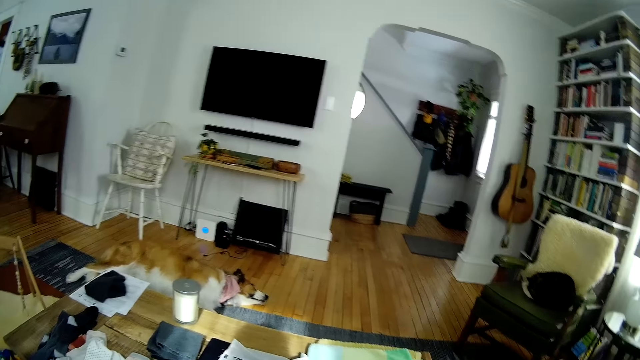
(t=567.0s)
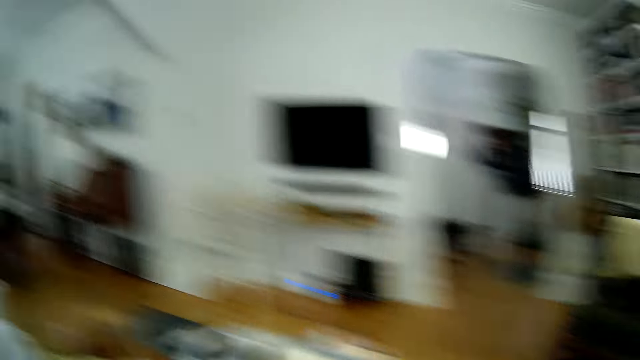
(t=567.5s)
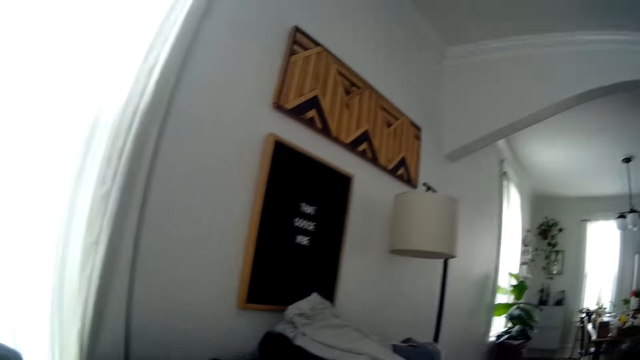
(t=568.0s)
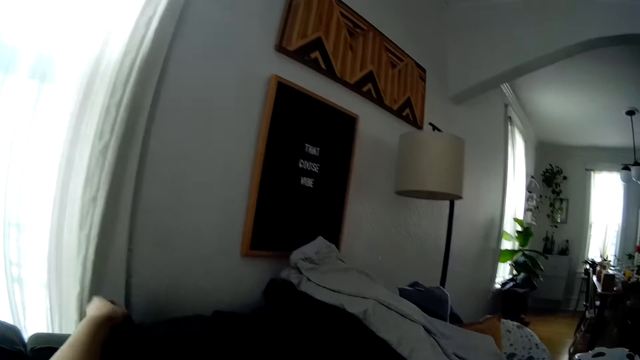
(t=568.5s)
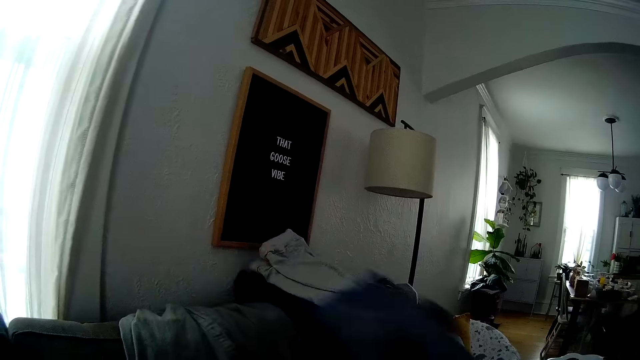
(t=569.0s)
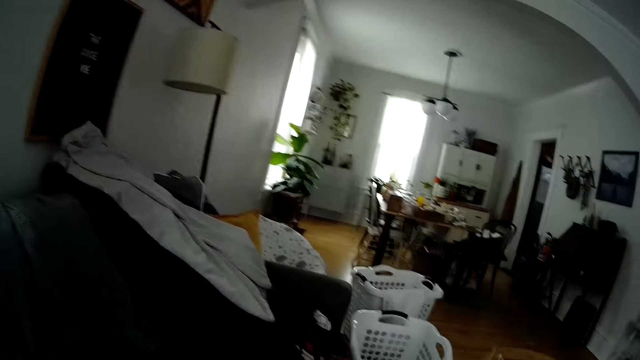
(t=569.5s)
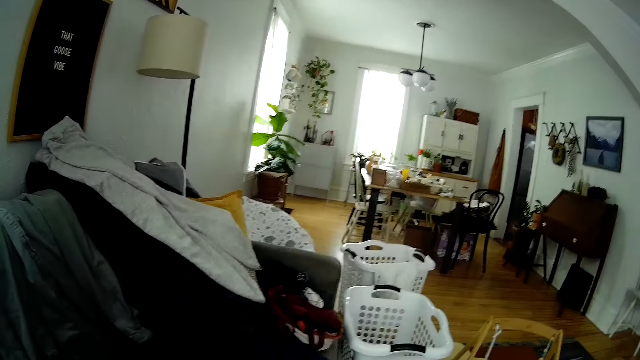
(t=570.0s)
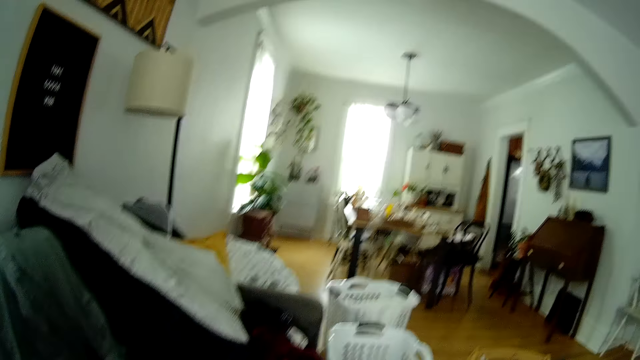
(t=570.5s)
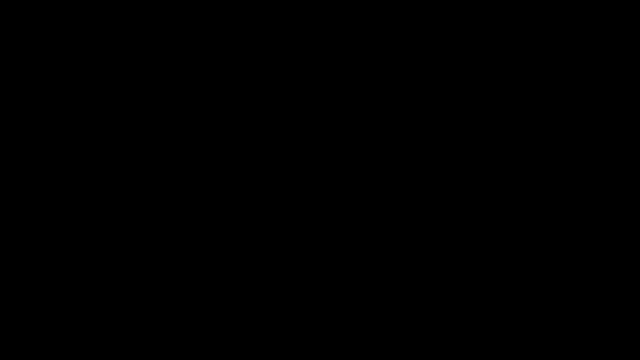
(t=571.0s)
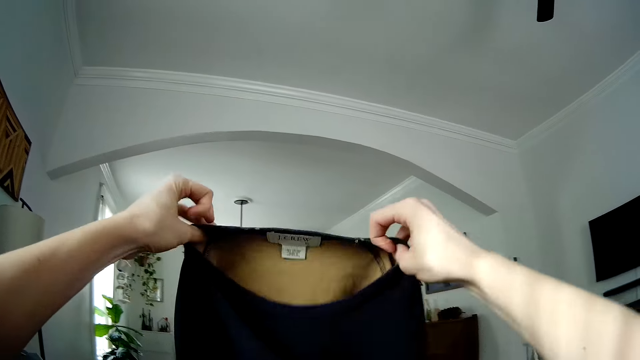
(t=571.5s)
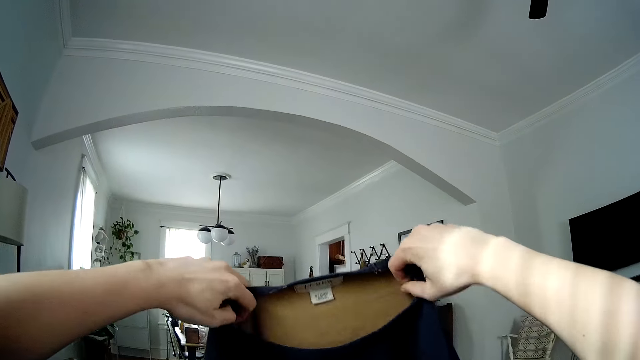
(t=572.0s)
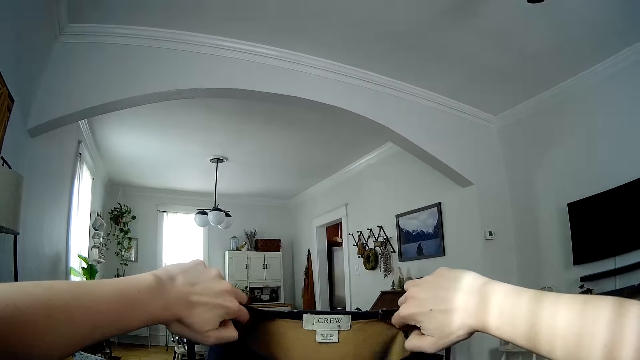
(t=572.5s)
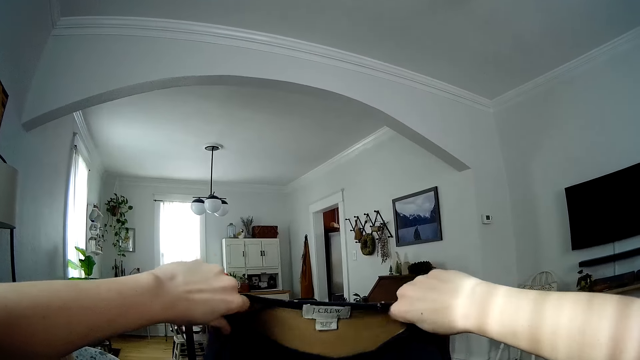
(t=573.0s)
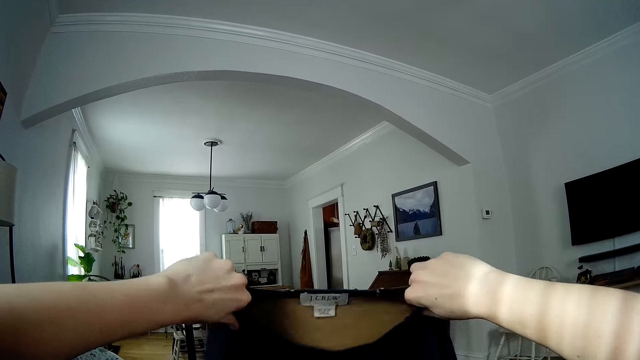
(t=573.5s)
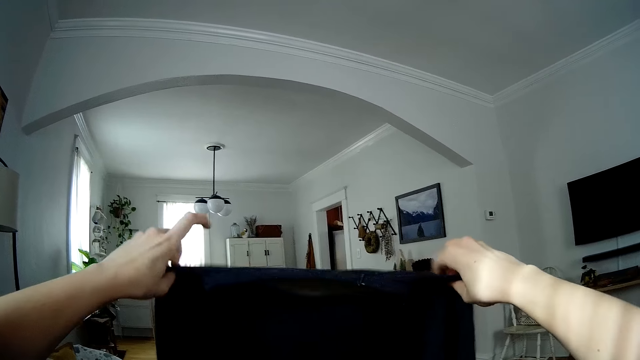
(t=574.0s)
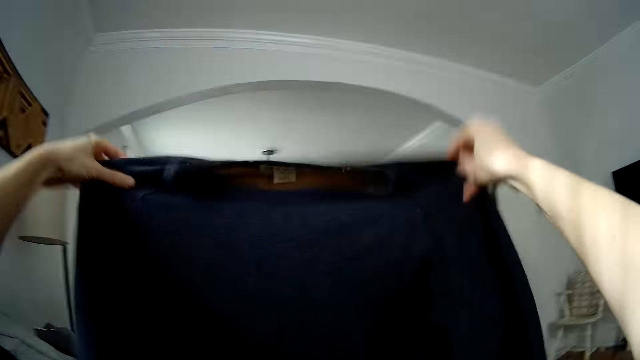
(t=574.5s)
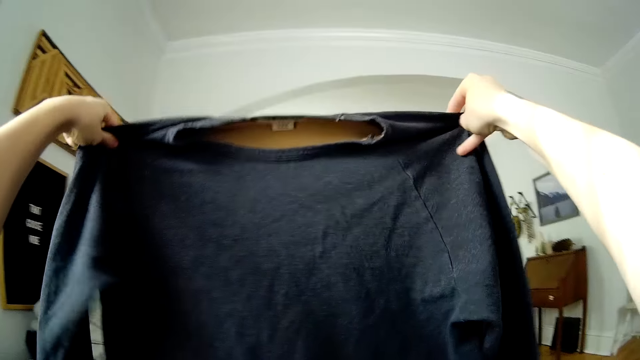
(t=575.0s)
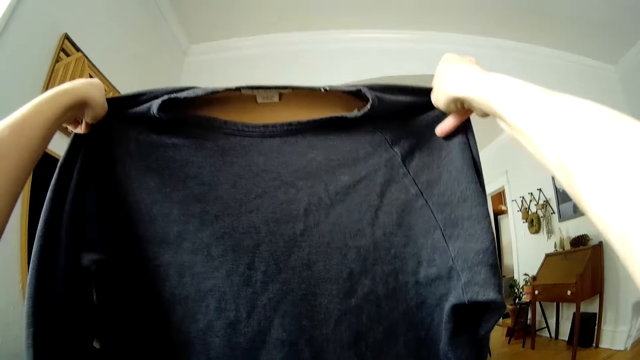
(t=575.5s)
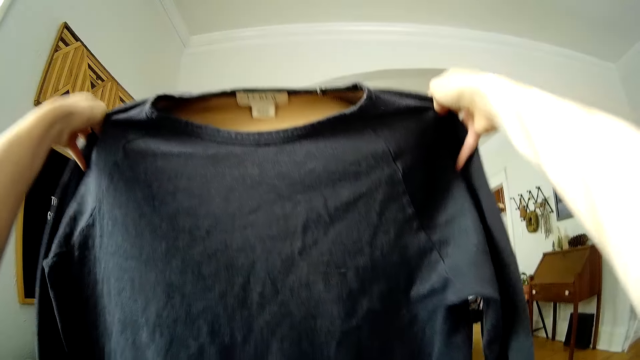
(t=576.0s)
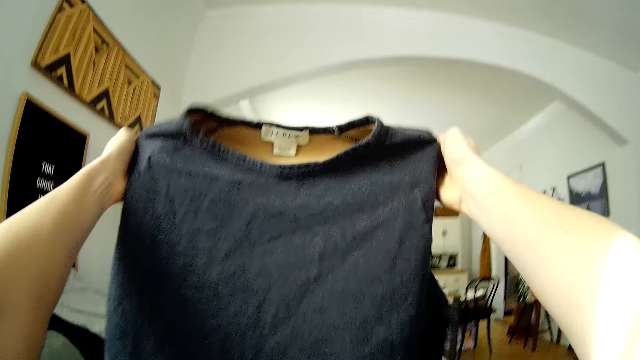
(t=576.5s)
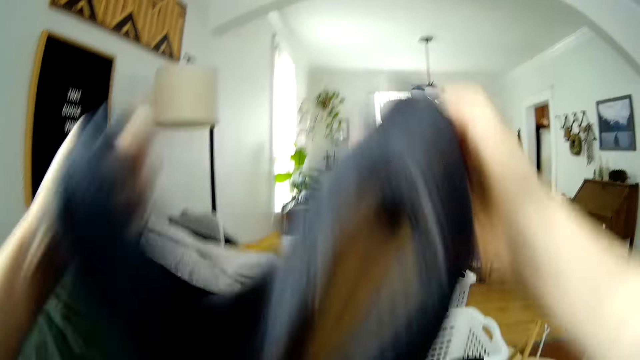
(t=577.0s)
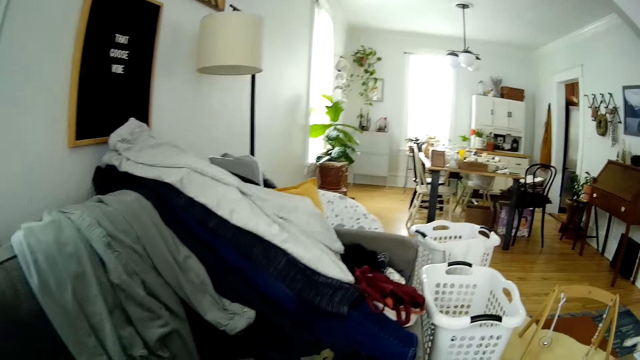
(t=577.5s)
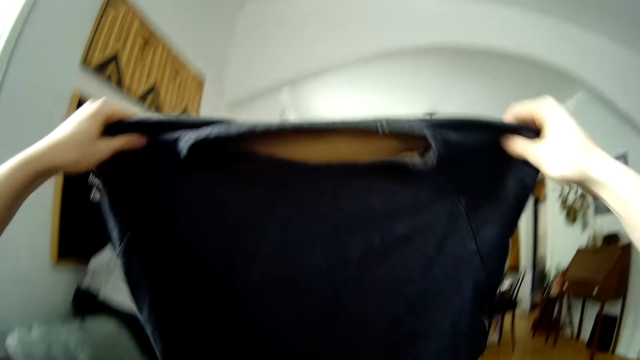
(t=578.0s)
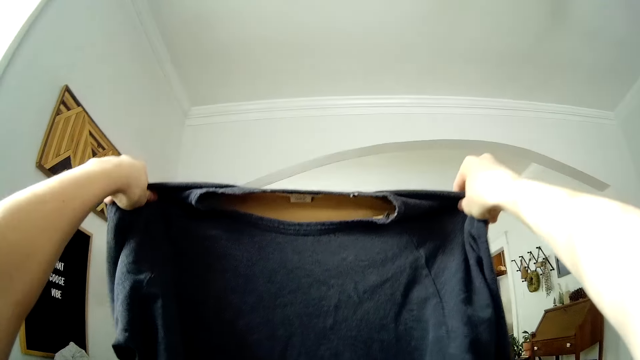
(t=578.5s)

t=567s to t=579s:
The camera wearer picks a cloth from the couch with her left hand. She lifts the cloth. She folds the cloth with both hands.

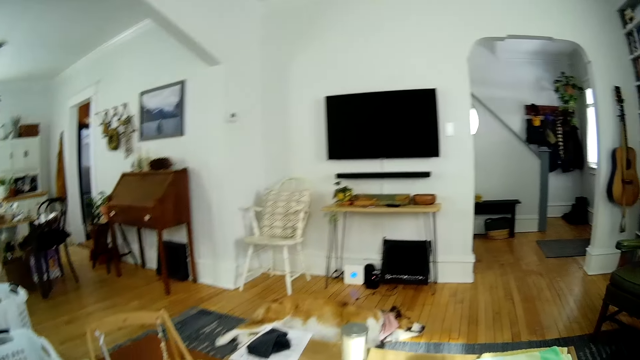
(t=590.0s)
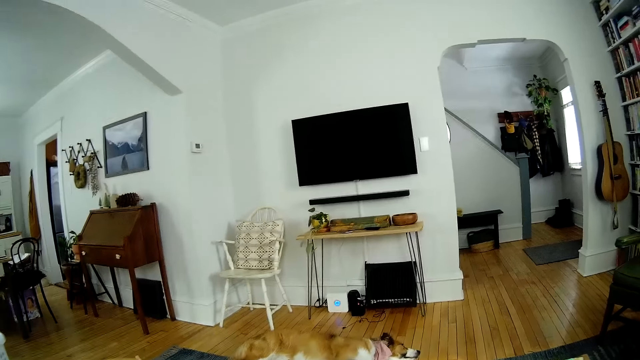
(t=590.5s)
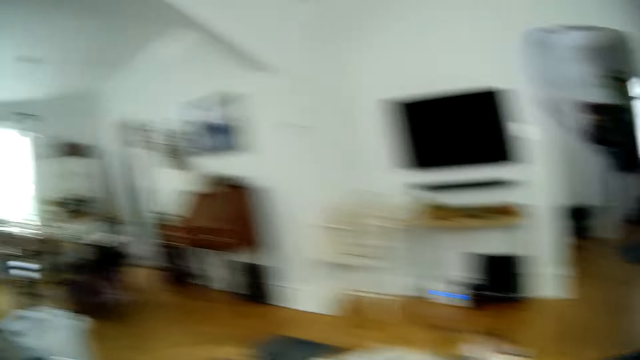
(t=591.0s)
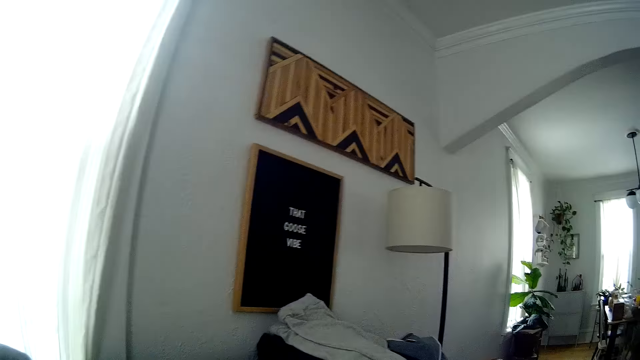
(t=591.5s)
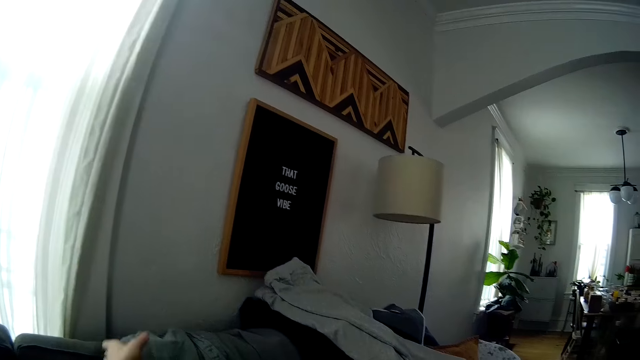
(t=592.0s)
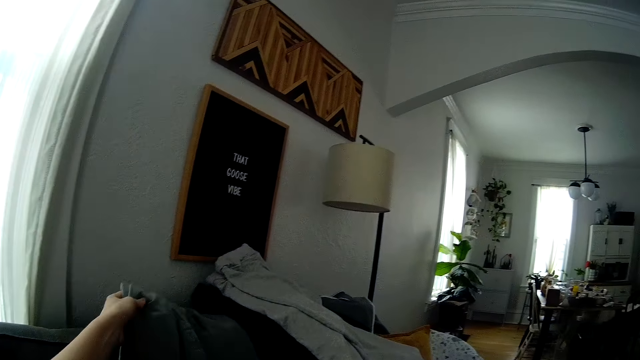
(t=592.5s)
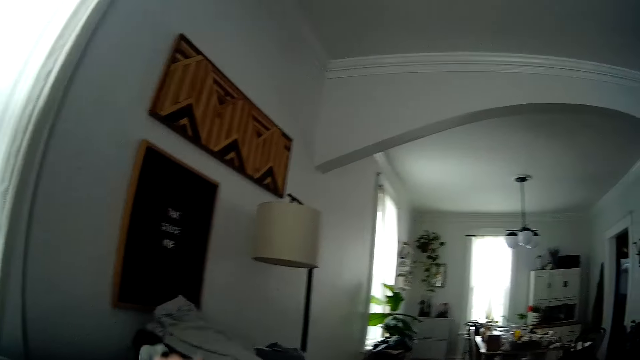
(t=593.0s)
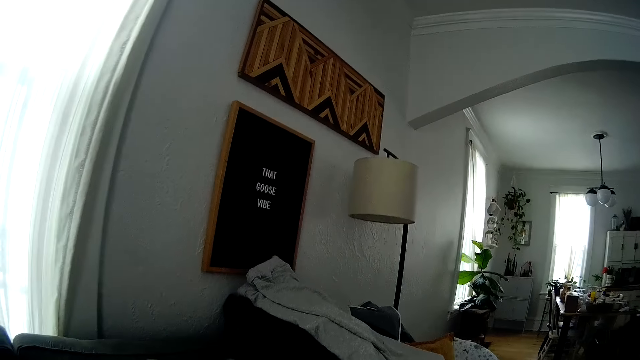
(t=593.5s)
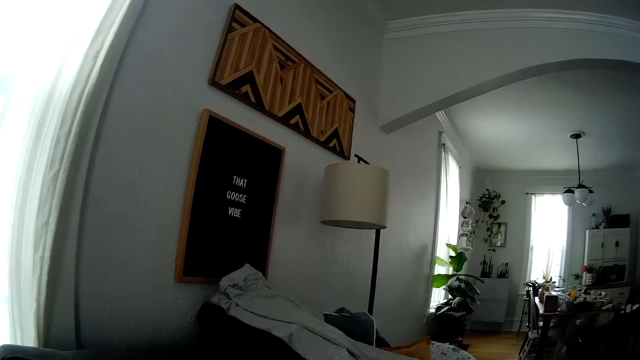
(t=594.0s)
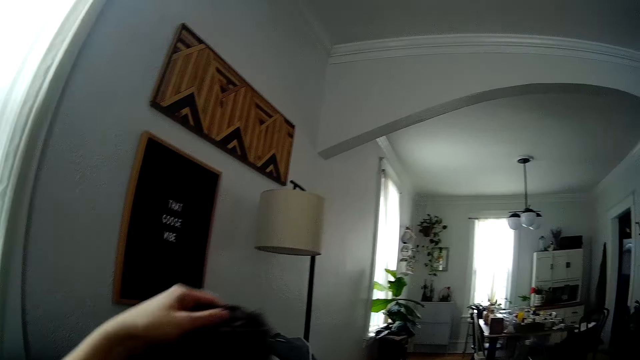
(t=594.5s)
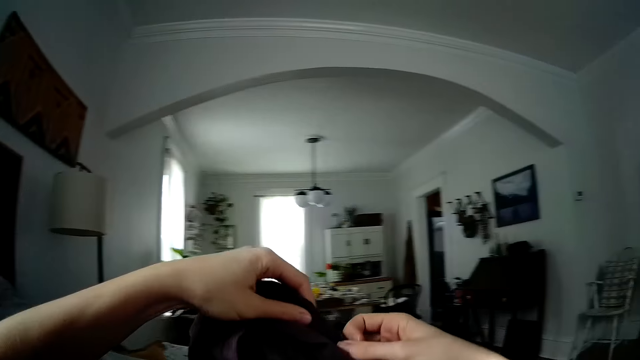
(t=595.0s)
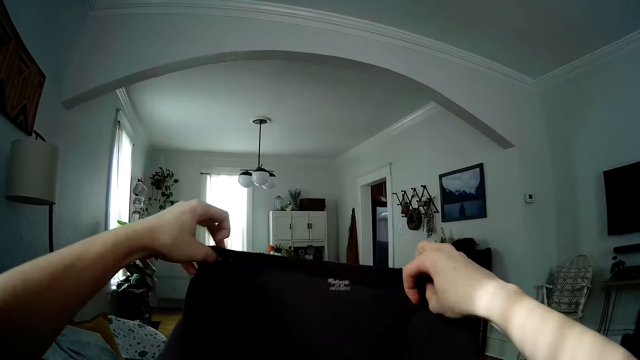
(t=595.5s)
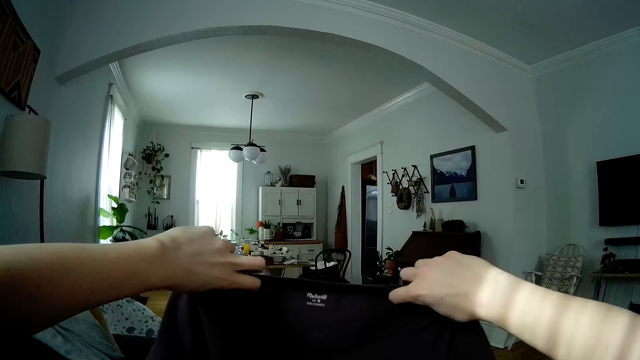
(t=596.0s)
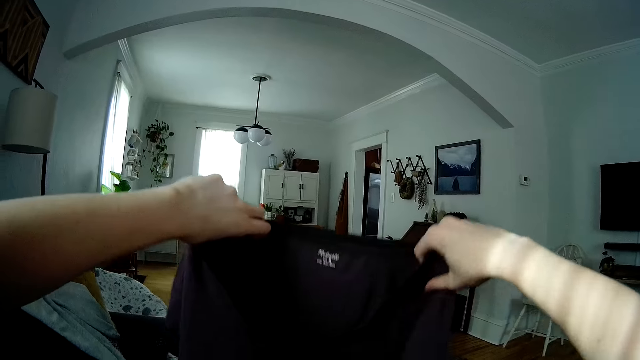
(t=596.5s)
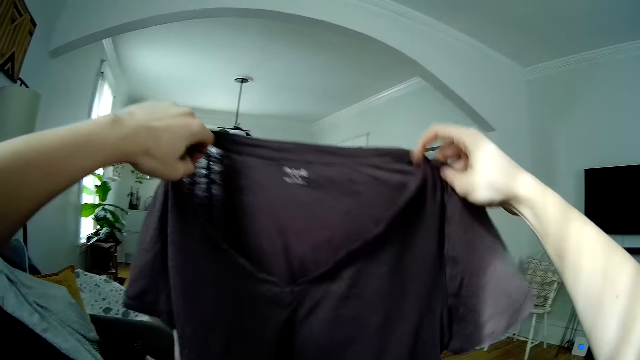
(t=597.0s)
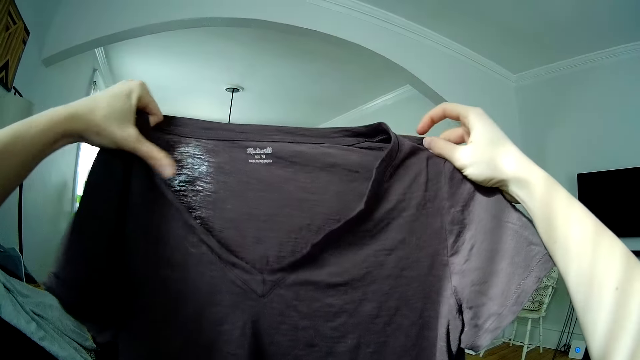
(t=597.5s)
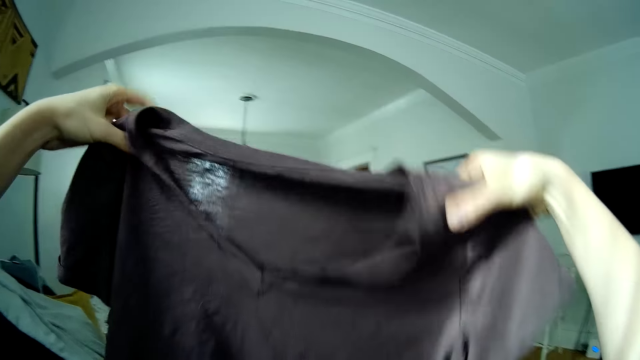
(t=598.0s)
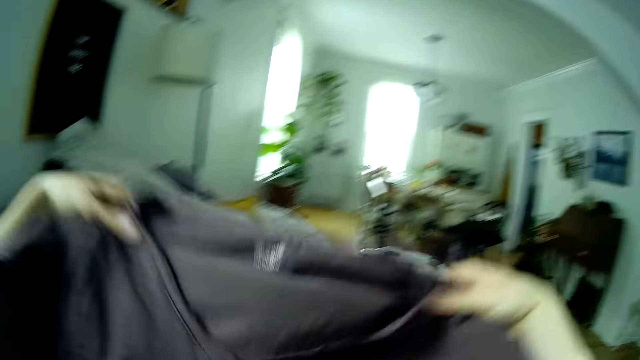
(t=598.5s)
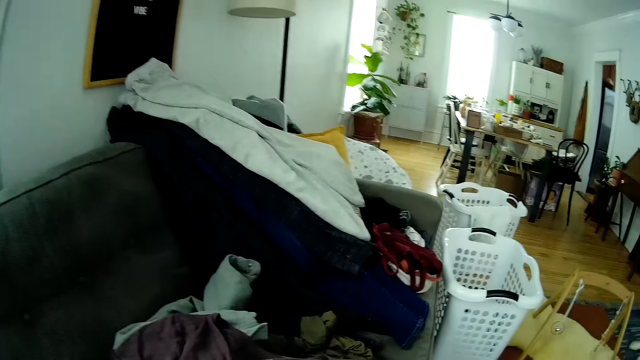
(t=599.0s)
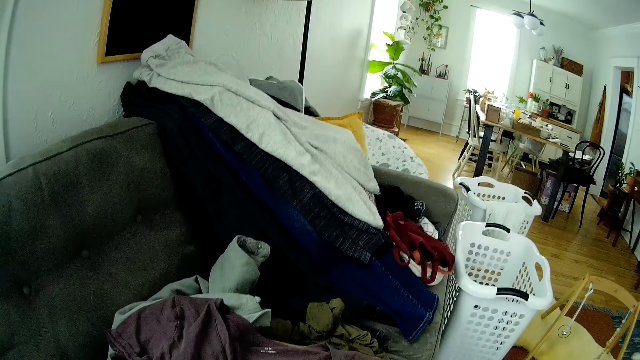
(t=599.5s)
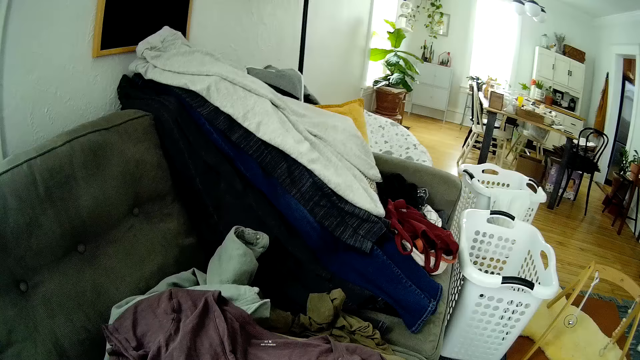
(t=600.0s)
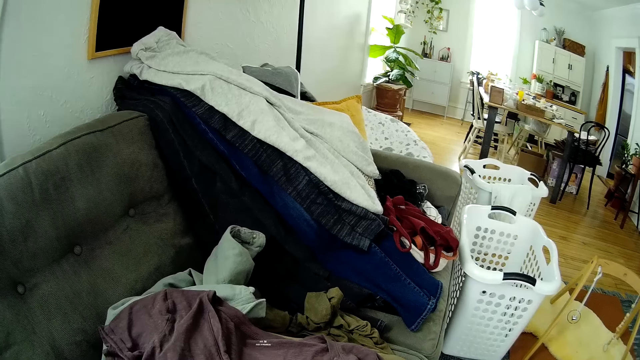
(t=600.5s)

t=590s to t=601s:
The camera wearer looks round the room. She picks a cloth or t-shirt from the couch with her left hand. She lifts the t-shirt. She folds the cloth with both hands.
